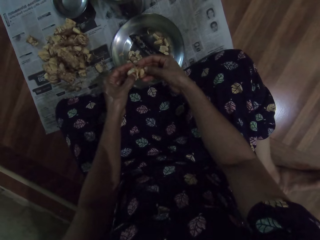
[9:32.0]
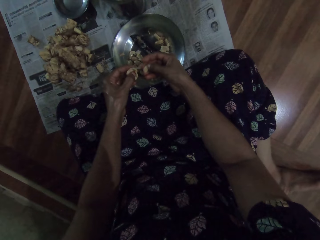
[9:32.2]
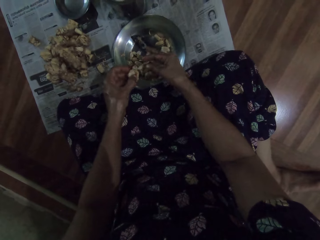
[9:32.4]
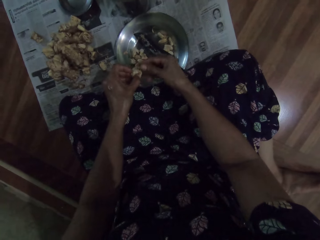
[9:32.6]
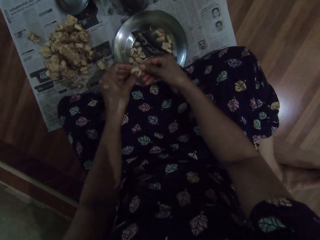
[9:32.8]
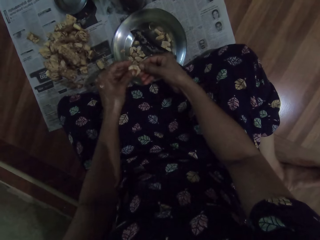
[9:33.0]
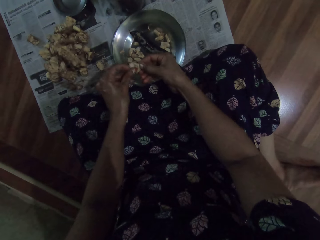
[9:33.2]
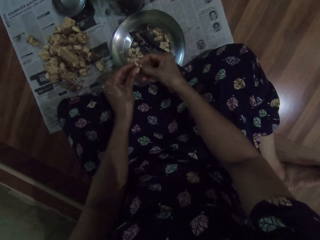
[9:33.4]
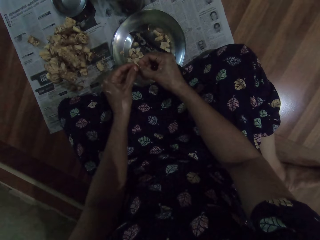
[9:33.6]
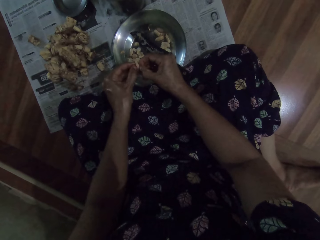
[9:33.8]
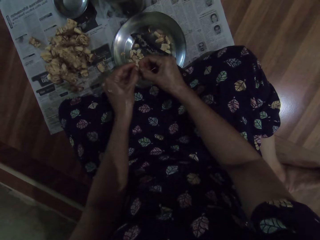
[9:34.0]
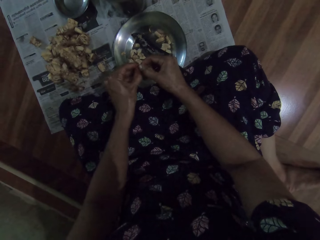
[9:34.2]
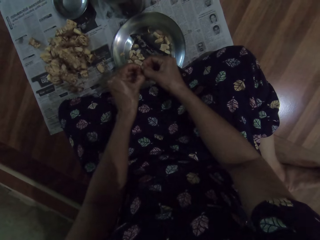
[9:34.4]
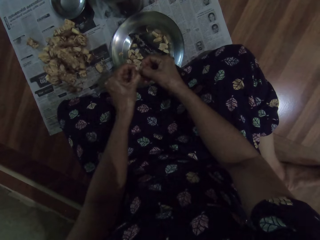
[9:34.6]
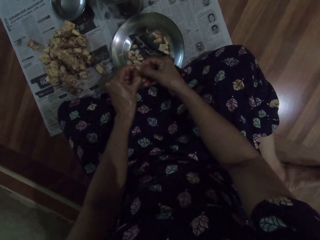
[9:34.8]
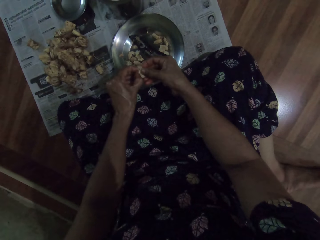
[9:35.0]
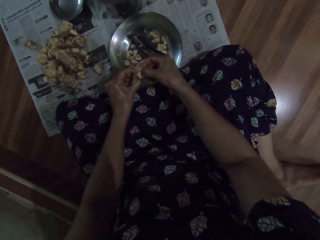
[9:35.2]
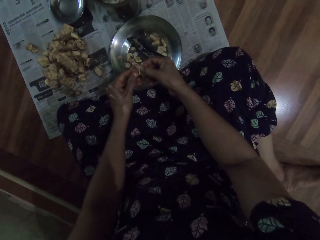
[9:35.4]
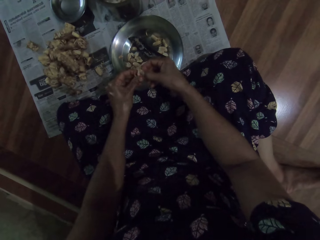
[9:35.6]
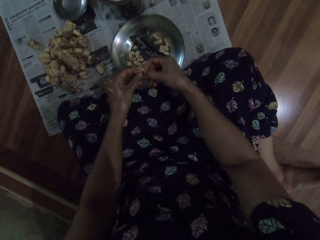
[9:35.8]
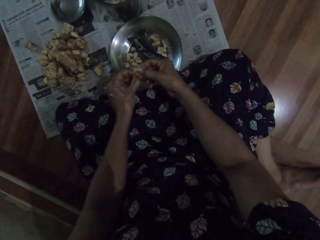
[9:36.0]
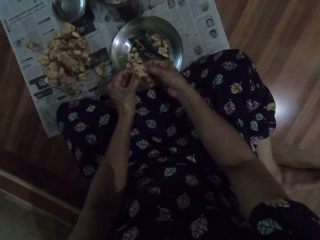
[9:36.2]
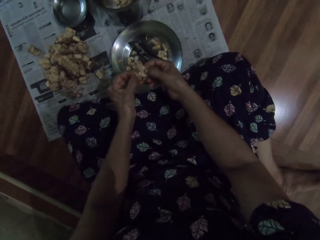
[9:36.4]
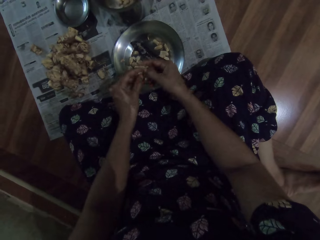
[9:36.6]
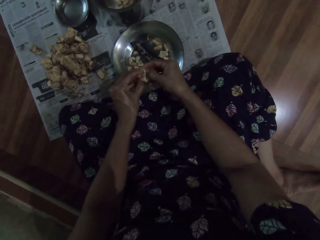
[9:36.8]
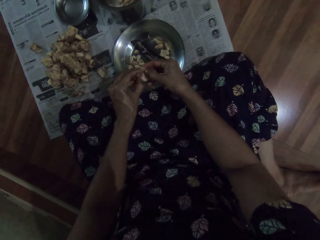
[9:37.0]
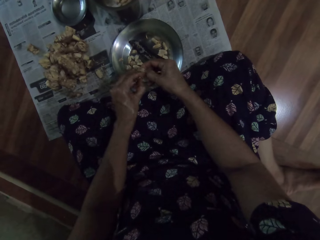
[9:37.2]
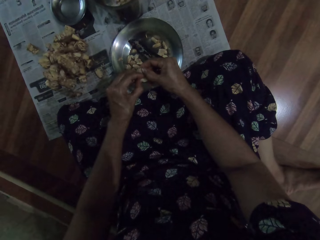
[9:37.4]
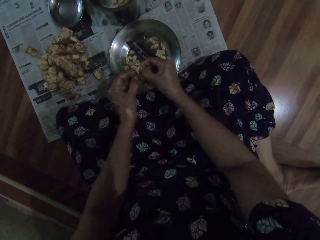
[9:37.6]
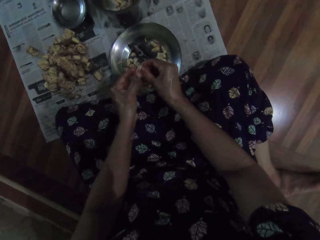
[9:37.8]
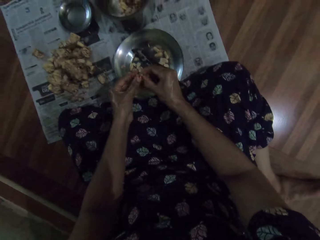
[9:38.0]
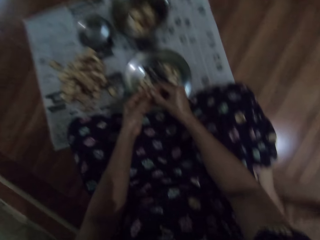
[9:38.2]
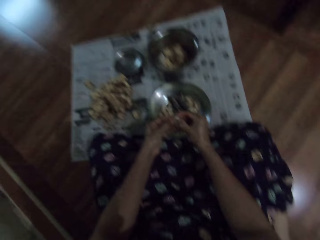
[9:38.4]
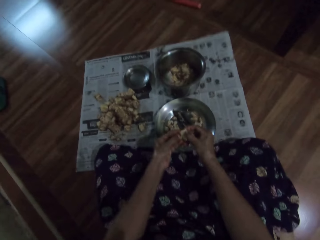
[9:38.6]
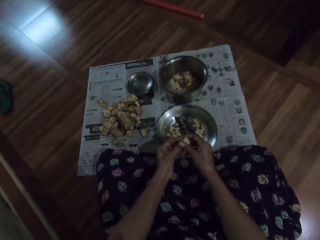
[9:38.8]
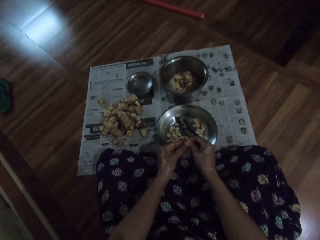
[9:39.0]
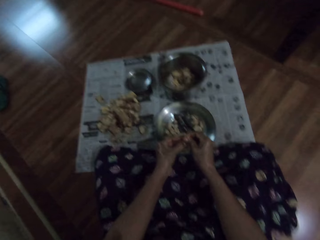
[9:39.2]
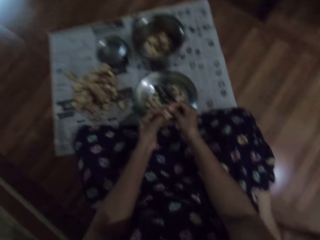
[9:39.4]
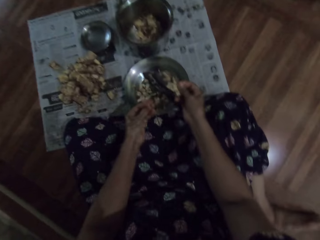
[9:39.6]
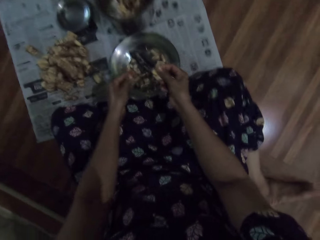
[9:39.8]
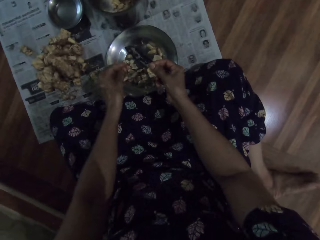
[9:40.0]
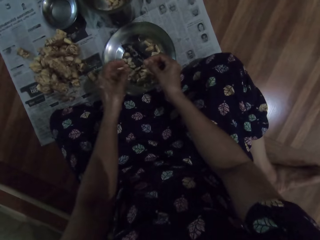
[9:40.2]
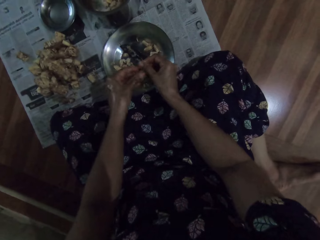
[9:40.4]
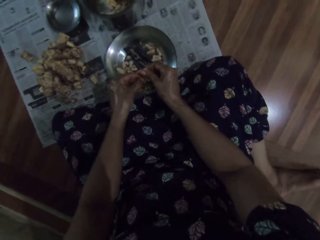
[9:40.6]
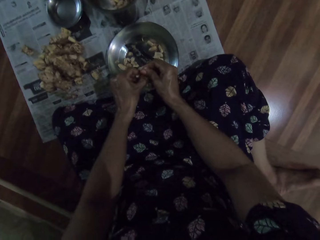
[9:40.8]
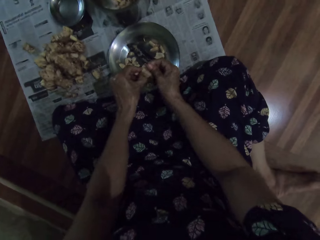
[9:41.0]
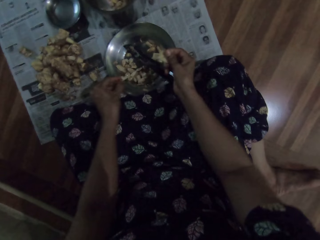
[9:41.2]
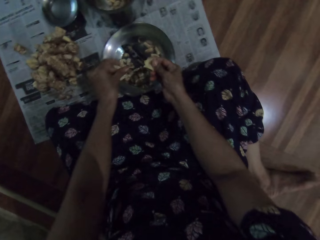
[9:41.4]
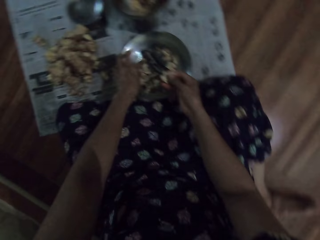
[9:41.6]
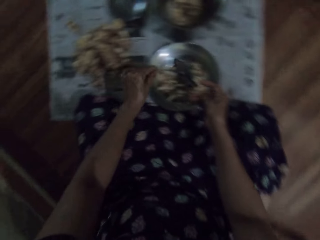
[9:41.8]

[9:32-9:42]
The camera wearer puts the garlic outer peel in the plate. They peel the garlic. They peel the garlic again. They look around. They put the garlic outer peel in the plate. They peel the garlic. They put the garlic outer peel in the plate.

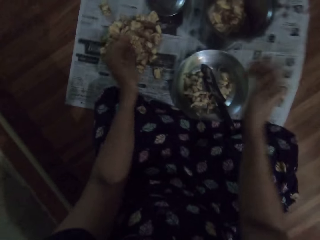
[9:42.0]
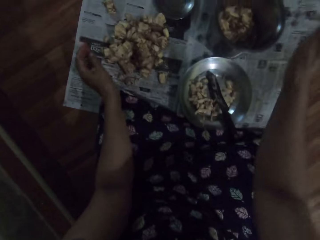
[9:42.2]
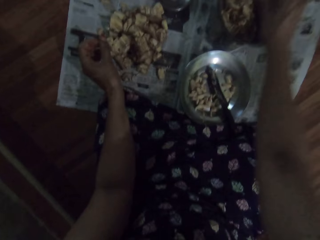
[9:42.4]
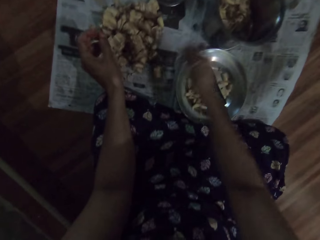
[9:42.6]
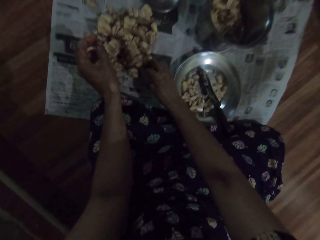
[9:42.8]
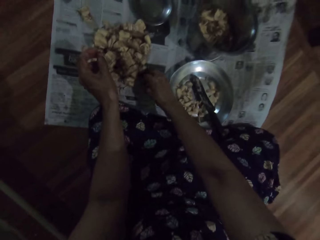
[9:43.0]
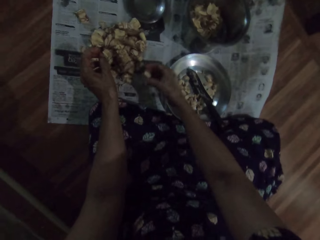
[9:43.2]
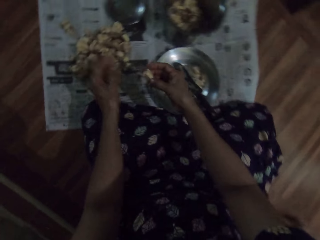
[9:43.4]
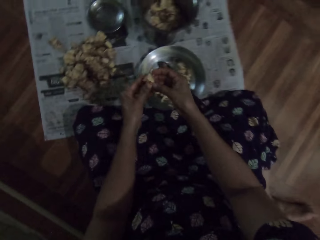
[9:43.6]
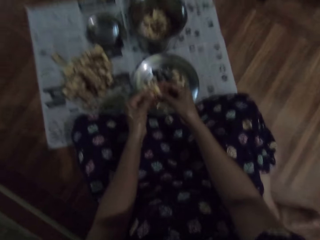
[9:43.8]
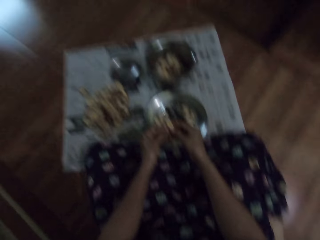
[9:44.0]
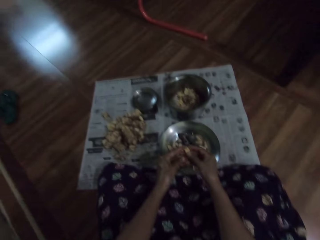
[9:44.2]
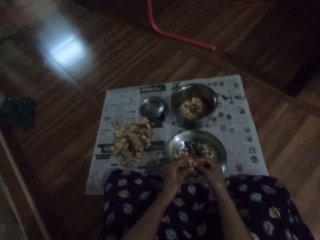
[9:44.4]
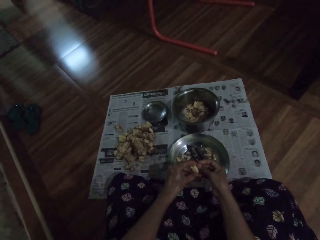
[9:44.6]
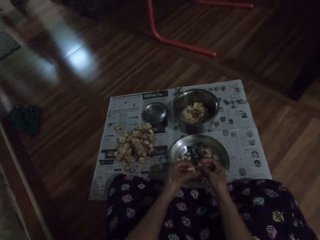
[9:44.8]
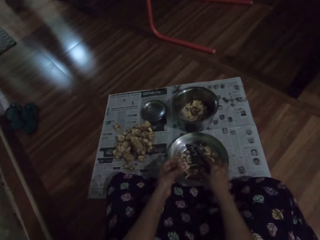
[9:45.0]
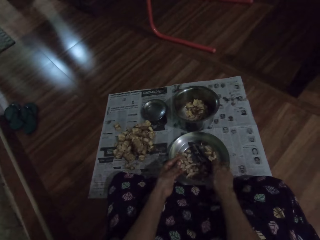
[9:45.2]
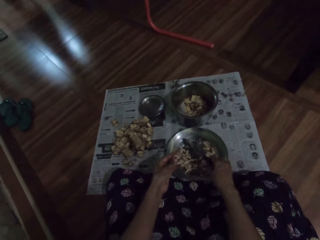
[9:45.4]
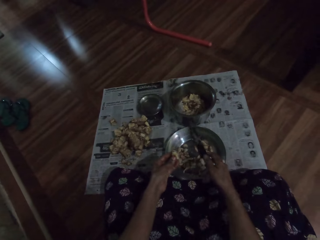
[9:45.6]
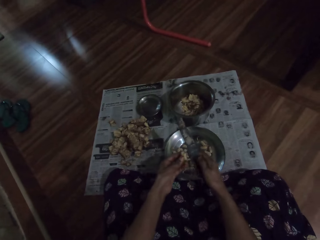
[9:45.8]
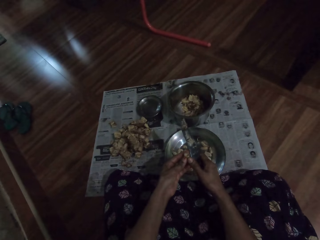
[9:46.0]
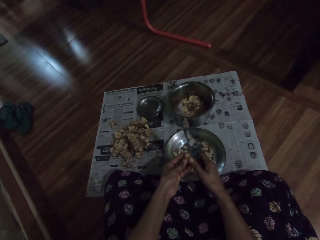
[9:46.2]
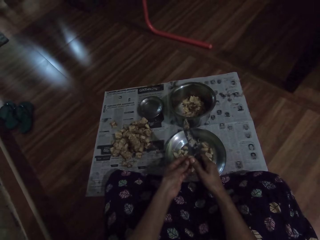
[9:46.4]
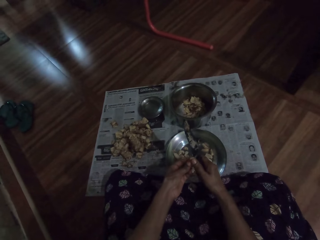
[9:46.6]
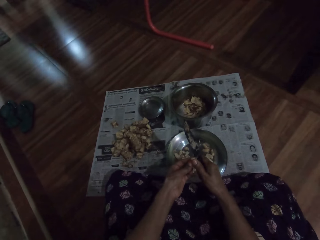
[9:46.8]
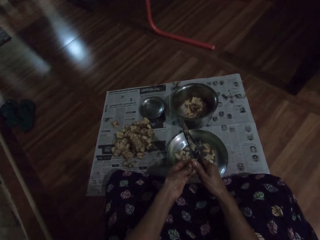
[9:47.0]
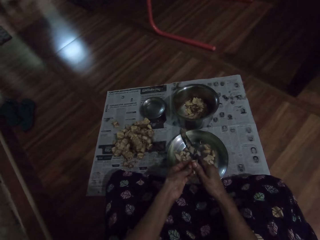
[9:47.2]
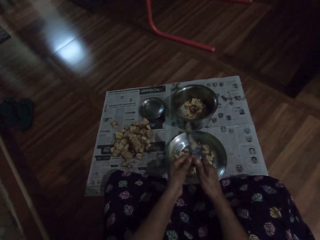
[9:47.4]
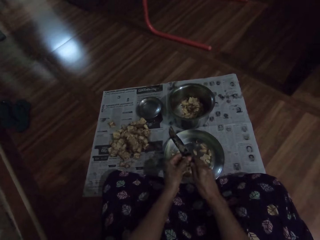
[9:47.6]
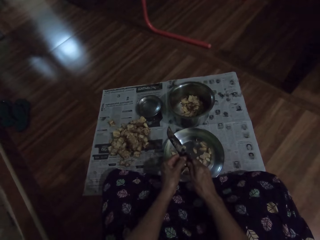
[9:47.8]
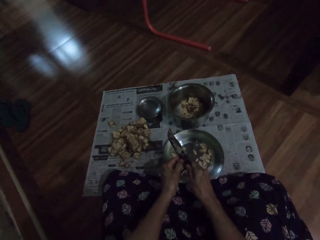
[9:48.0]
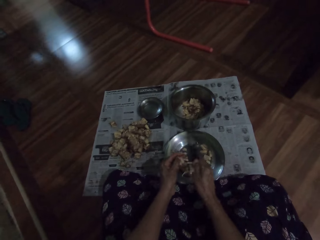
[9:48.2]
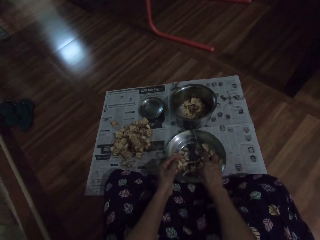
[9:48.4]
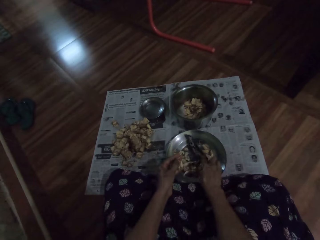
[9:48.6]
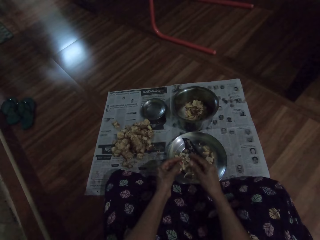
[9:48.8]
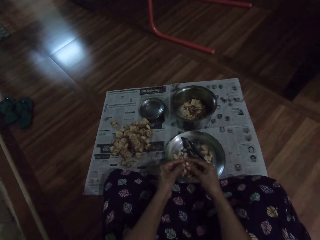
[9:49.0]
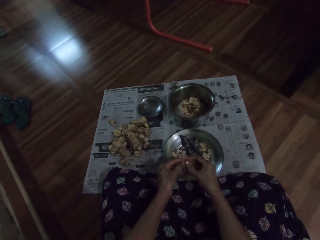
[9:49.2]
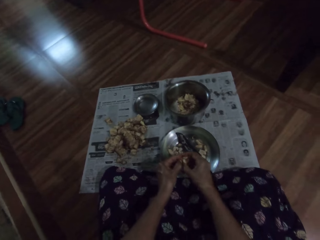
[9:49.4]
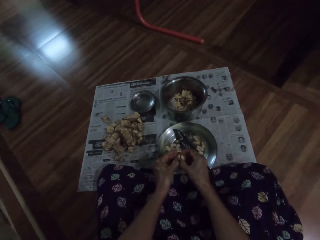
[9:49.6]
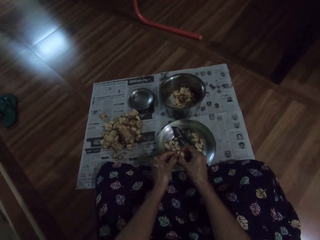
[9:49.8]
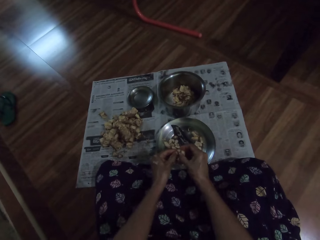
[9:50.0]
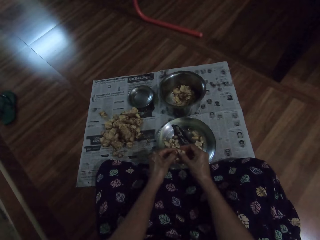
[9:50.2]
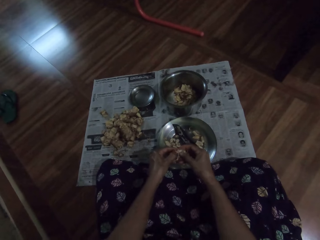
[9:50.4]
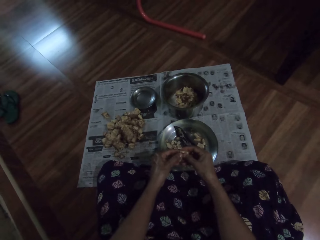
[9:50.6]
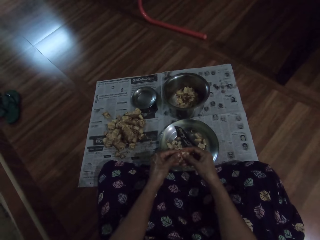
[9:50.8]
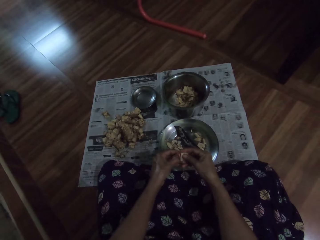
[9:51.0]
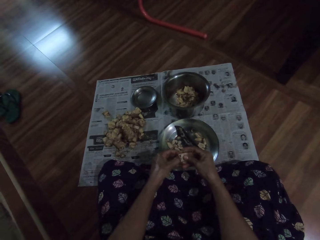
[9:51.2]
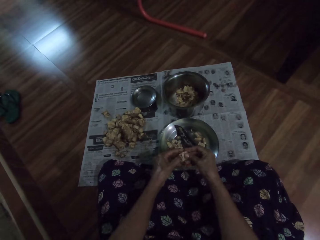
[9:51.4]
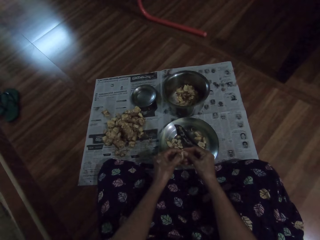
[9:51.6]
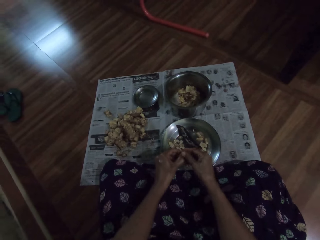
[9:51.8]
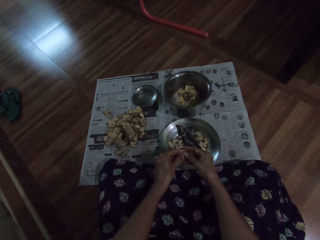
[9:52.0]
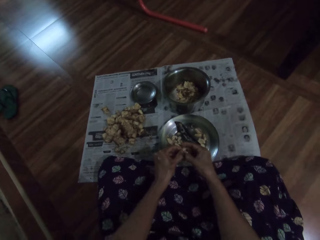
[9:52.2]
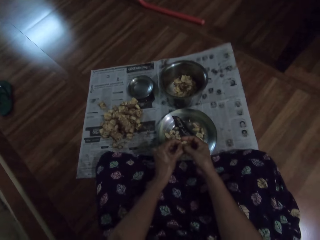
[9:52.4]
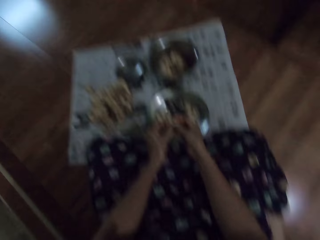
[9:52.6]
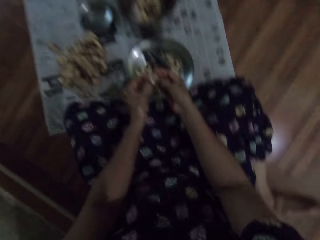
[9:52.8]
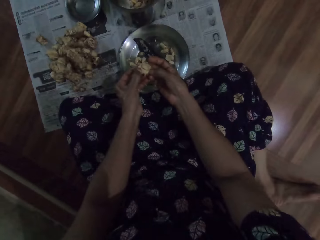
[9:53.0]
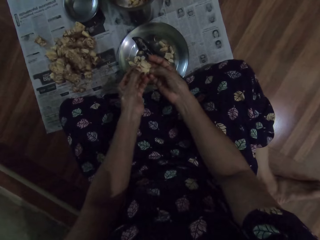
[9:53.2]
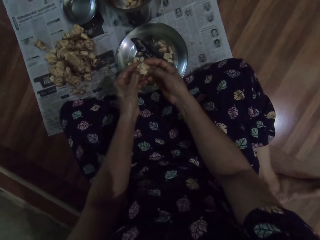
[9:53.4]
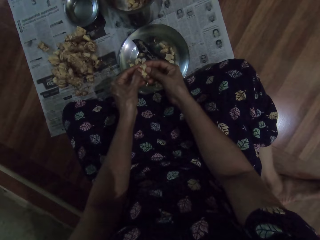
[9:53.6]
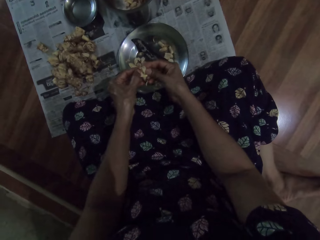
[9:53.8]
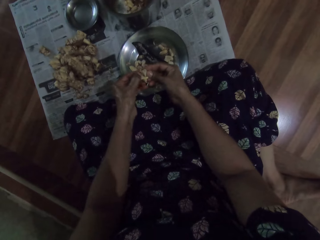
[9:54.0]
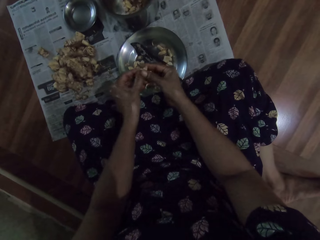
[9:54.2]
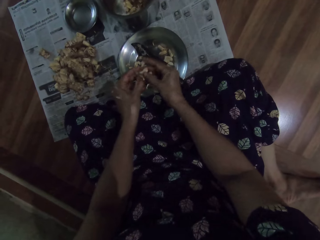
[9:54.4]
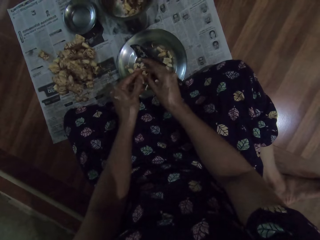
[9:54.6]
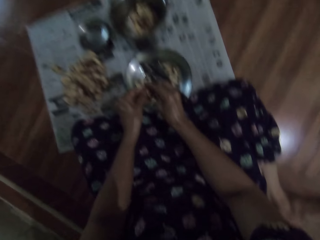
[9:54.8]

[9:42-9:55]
The camera wearer puts the garlic inner peel in the pot. She picks an irvingia seed or garlic from the floor with her right hand. She peels the irvingia seed into the plate on the floor with her hands. She picks up the knife from the plate on the floor with her right hand. She cuts the irvingia seed in her left hand with the knife in her right hand. She places the knife in the plate on the floor with her right hand. She peels the irvingia seed into the plate on the floor with her hands.
